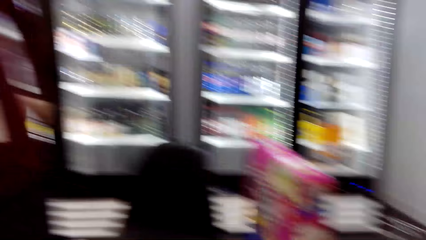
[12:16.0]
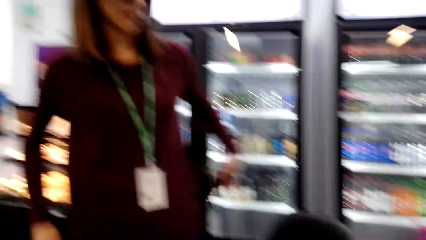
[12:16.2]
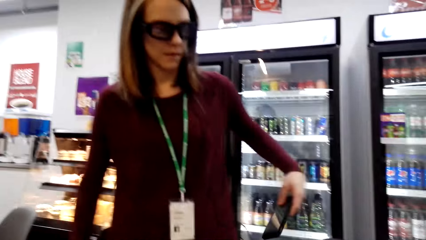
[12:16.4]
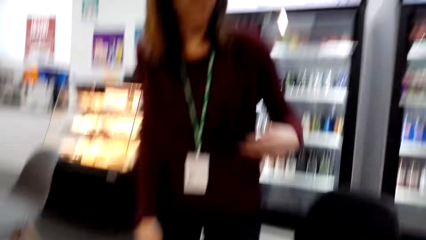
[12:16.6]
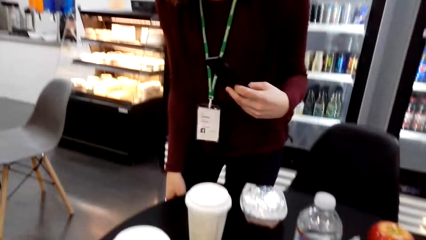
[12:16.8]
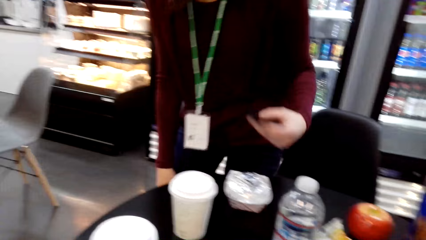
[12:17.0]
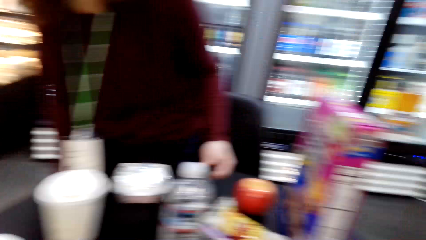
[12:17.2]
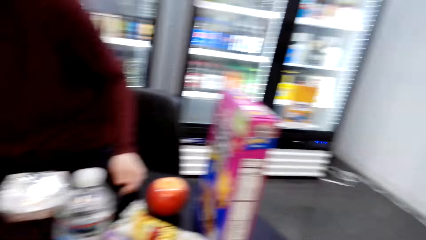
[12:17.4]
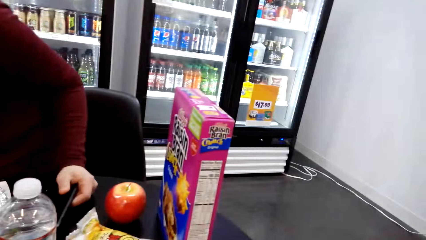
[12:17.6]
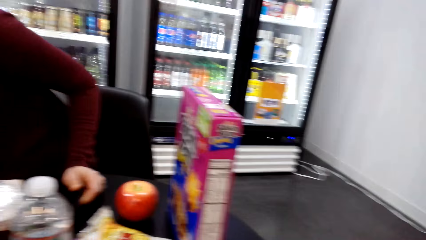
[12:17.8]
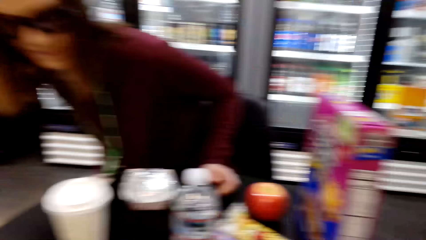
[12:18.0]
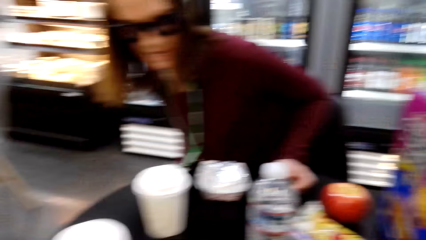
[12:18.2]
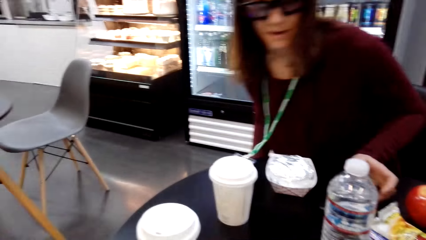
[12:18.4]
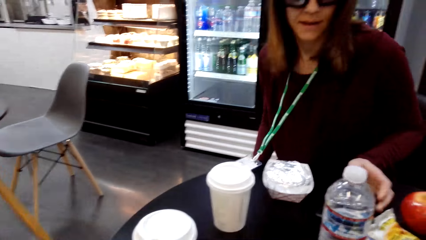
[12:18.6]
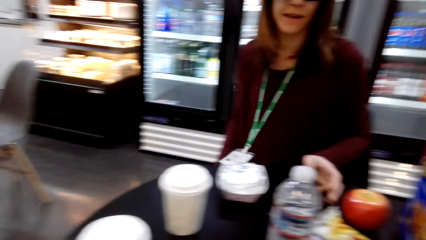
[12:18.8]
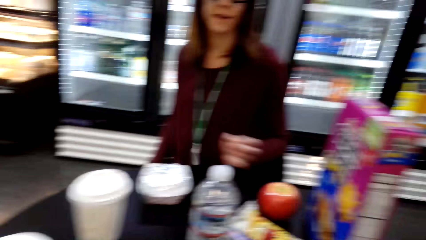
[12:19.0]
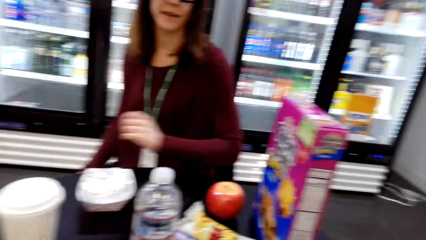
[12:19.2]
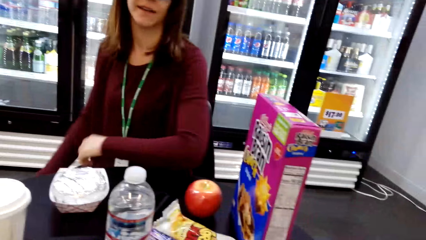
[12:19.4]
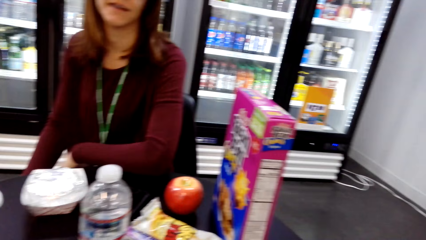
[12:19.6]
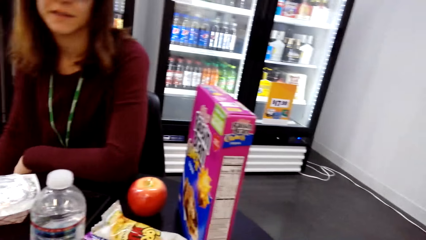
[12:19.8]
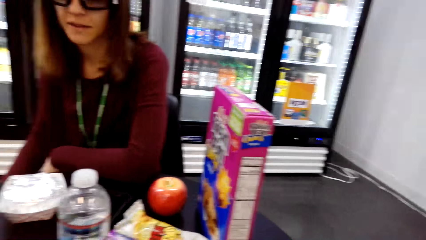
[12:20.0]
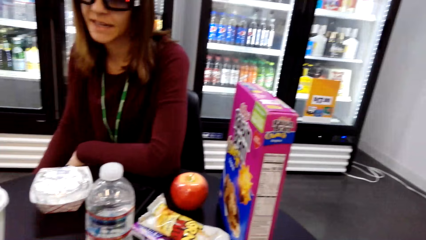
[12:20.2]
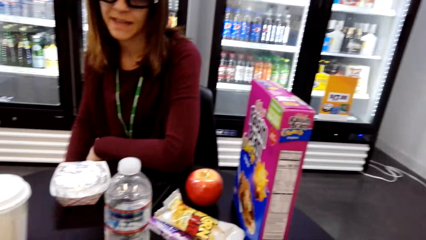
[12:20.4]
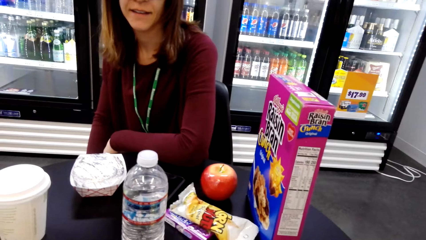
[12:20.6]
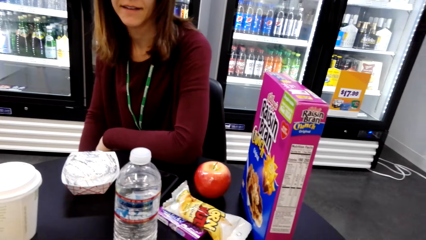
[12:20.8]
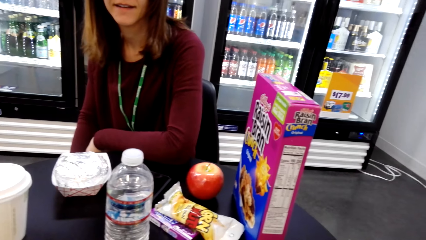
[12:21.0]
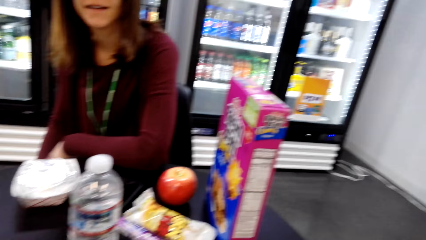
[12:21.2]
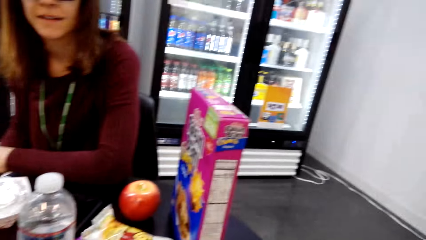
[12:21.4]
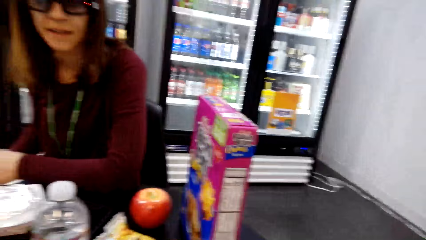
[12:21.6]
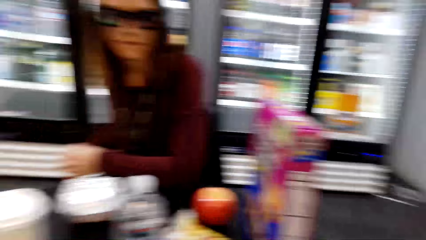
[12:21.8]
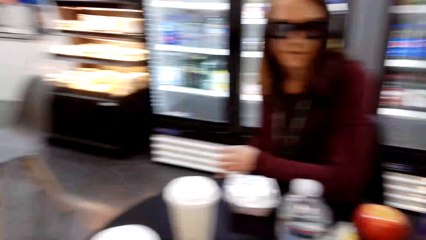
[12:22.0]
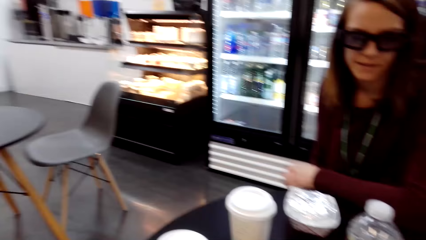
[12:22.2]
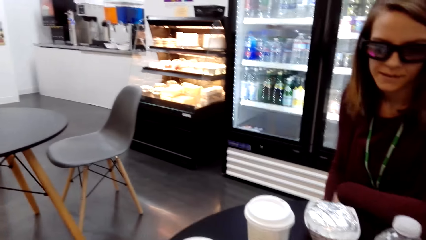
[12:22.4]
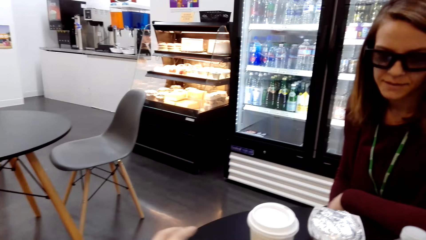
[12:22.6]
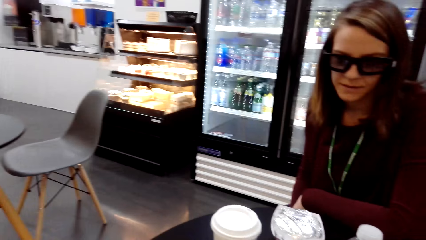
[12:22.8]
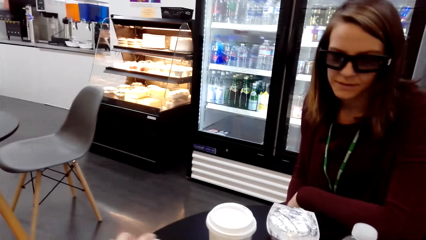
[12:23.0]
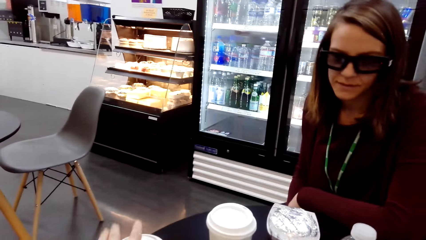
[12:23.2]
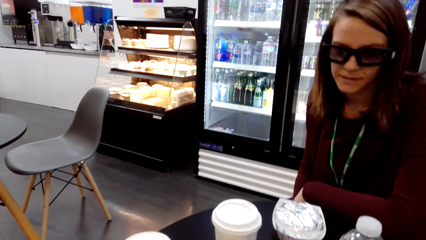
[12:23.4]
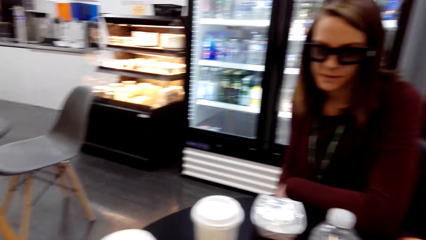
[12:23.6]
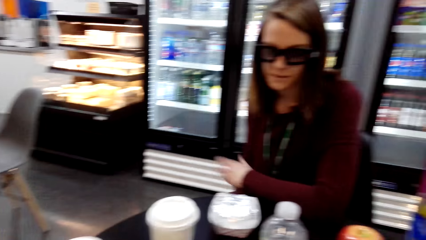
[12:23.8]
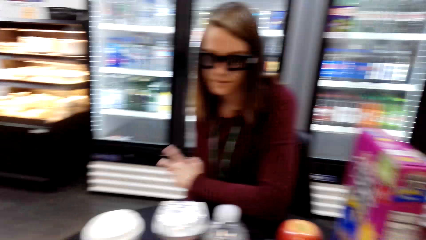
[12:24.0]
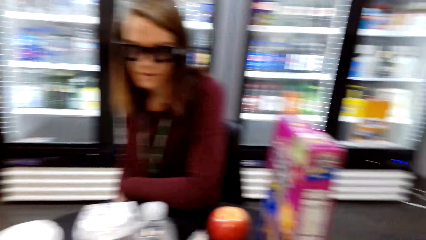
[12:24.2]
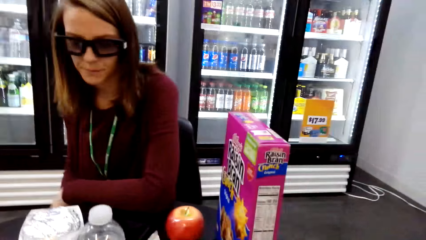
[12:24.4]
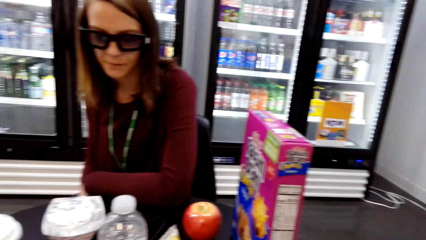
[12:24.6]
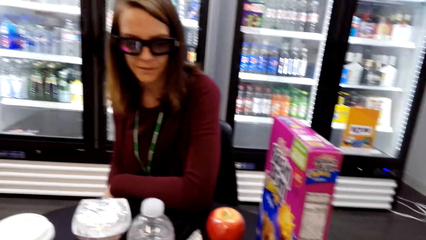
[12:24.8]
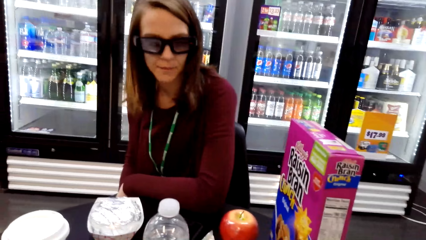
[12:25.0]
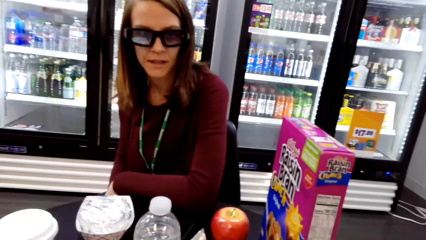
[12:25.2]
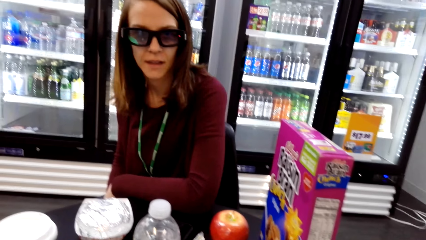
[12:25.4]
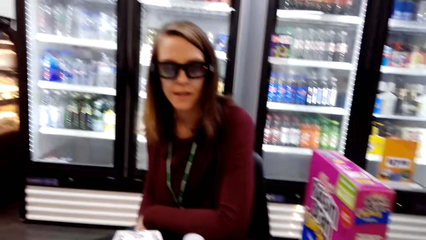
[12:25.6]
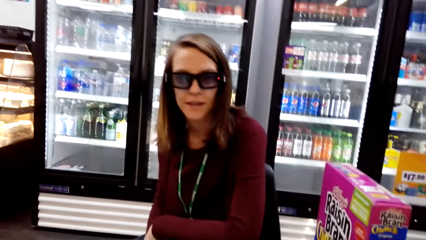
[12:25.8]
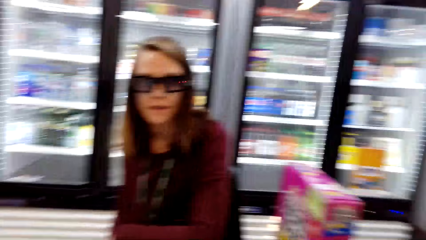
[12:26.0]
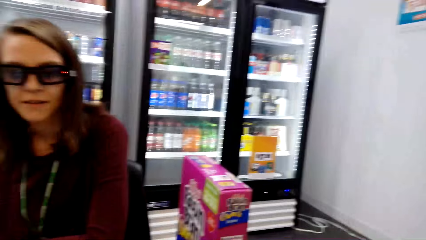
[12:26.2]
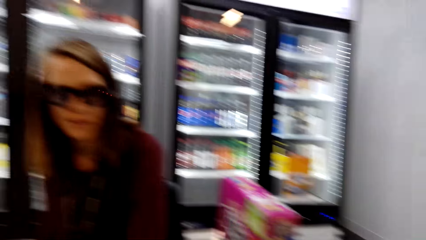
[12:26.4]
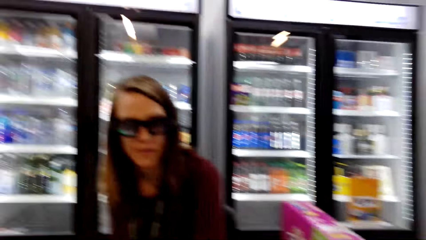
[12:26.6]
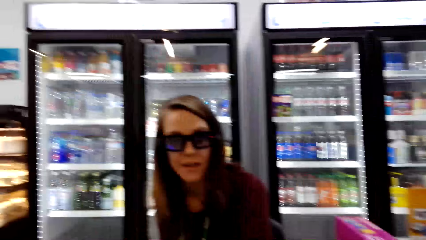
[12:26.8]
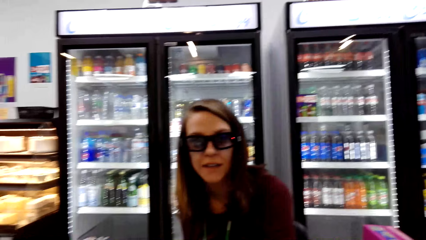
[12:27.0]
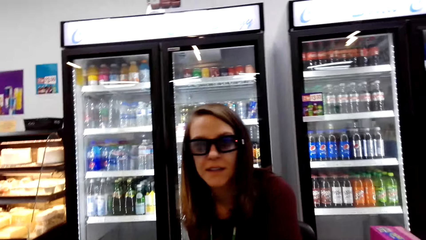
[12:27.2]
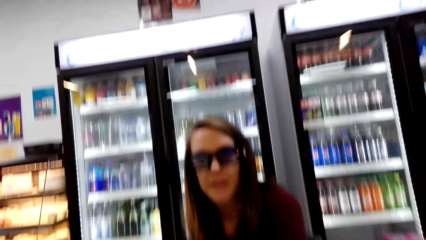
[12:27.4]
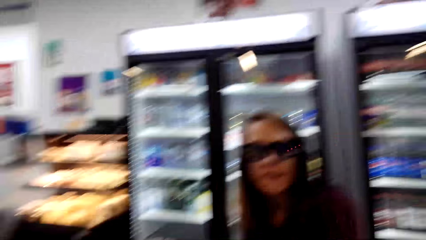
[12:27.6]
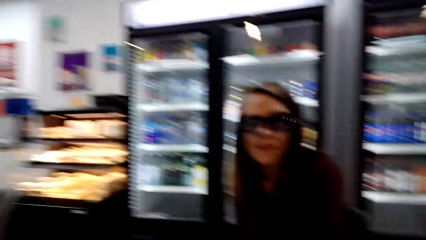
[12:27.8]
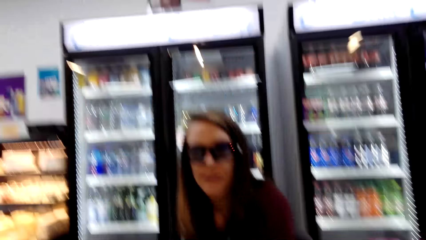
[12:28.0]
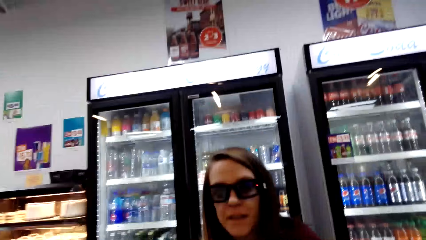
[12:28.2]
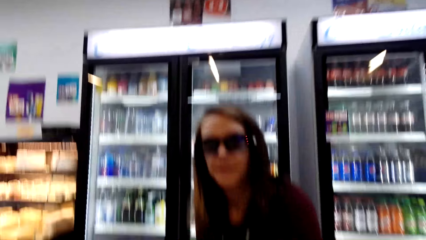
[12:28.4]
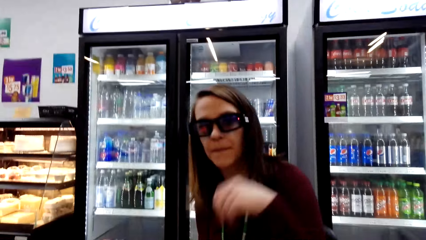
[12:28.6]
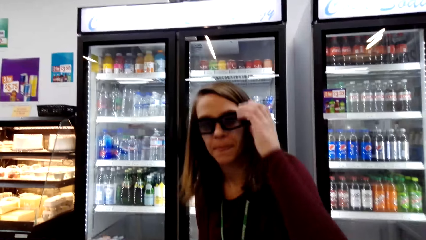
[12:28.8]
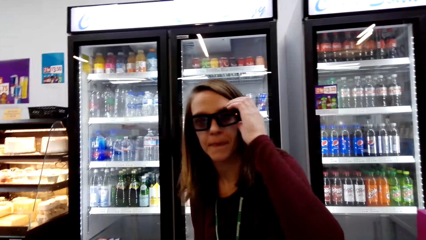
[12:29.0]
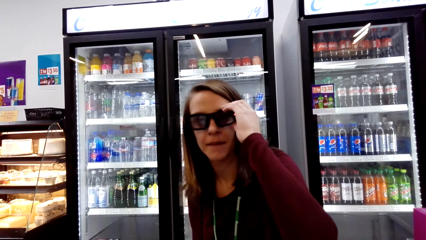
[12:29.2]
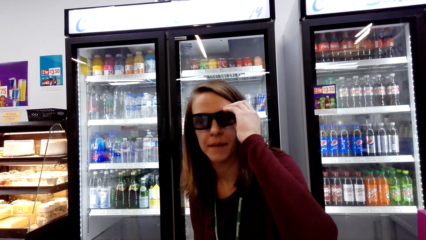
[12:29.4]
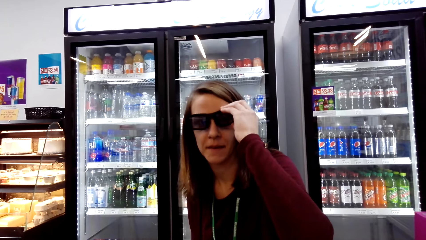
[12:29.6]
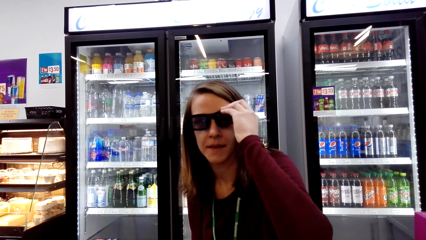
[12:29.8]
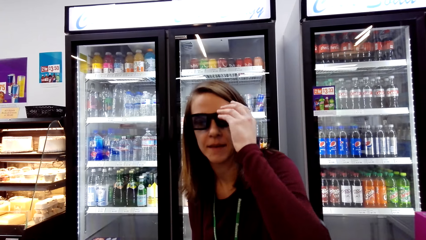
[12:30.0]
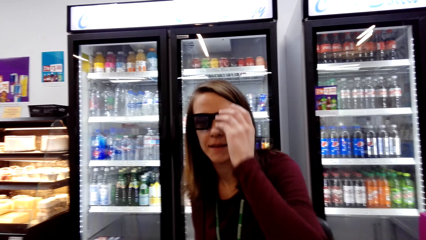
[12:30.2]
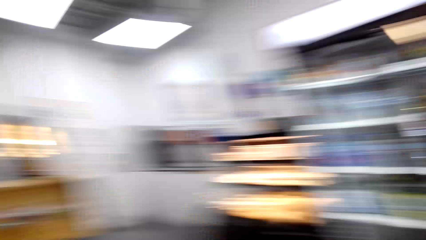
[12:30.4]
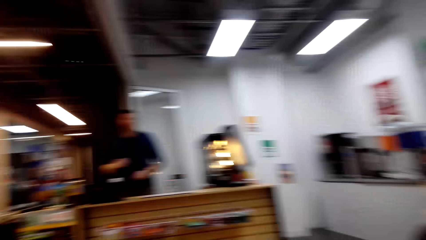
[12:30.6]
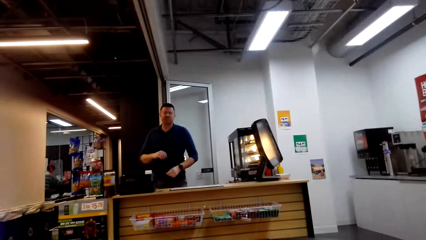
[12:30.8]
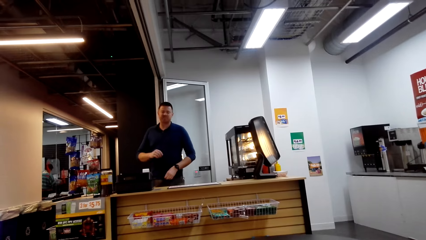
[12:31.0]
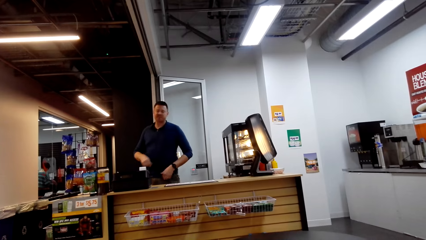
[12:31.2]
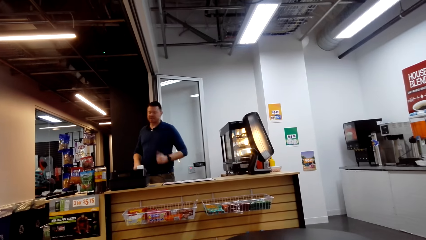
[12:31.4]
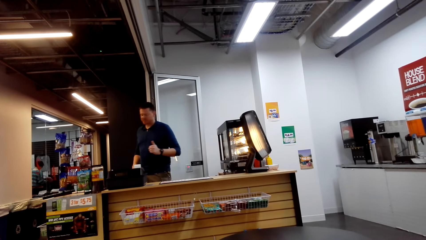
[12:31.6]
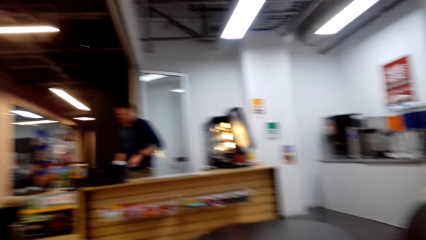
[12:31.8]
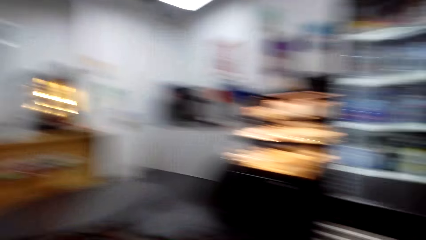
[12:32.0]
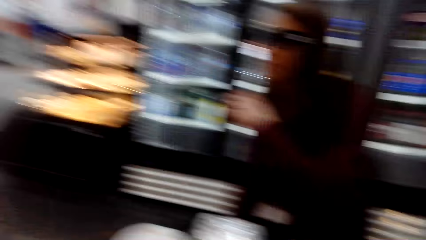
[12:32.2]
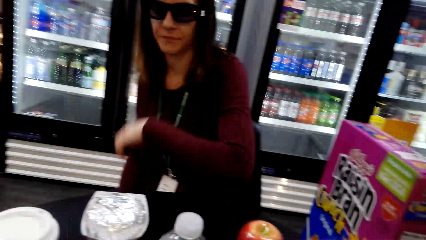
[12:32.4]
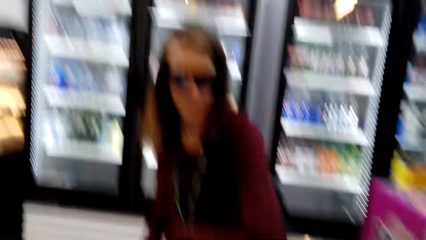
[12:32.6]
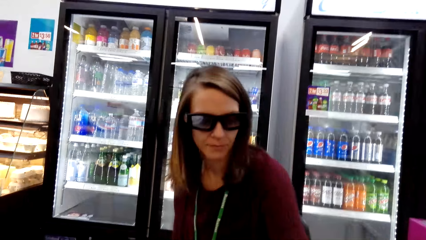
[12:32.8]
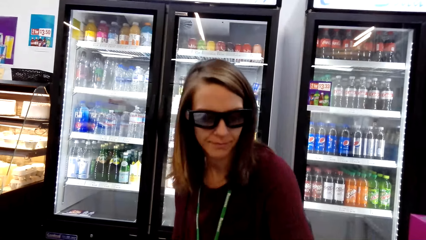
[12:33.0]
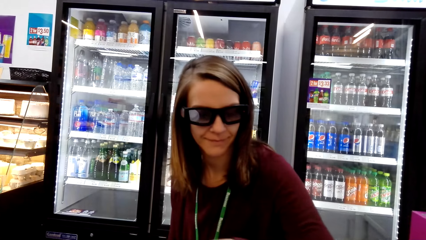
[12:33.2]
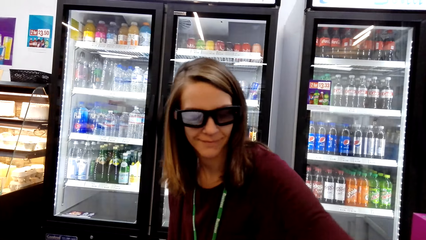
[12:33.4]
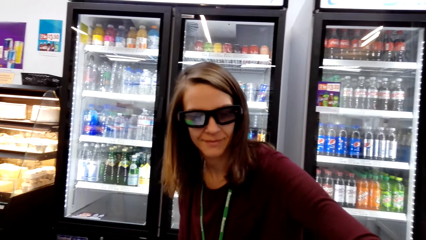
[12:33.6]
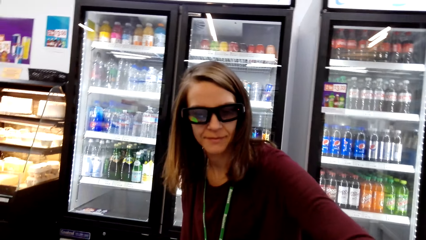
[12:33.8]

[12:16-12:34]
The camera wearer rotates the camera. A person sits and converses with the camera wearer. The person touches the spectacles. A man converses in the counter.
